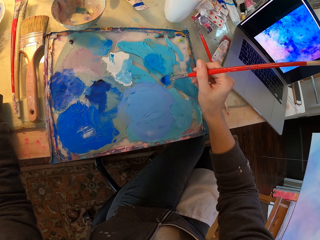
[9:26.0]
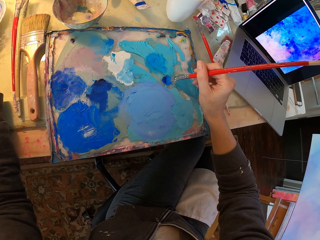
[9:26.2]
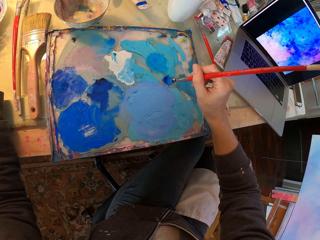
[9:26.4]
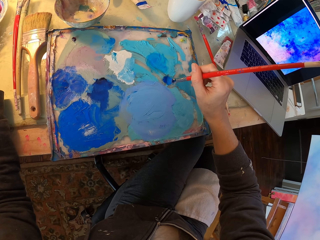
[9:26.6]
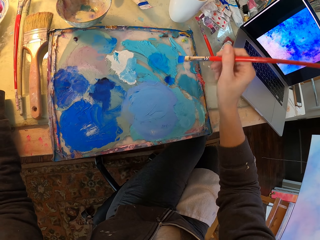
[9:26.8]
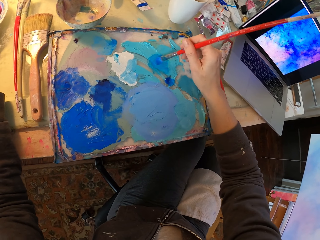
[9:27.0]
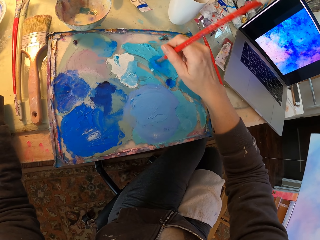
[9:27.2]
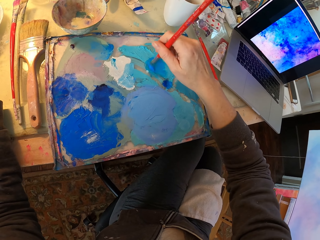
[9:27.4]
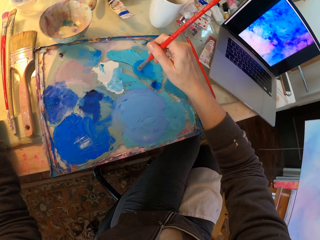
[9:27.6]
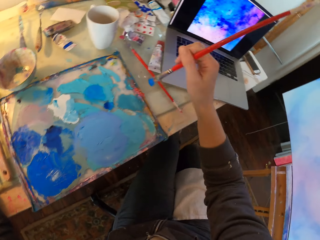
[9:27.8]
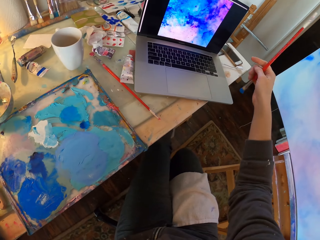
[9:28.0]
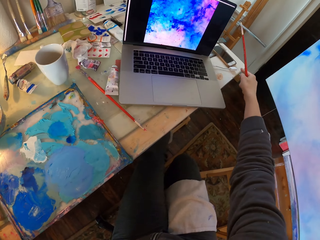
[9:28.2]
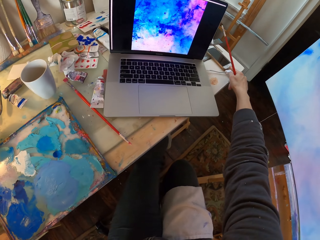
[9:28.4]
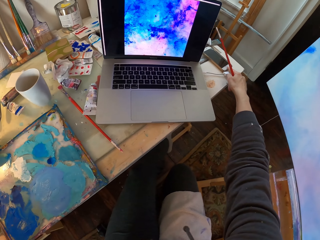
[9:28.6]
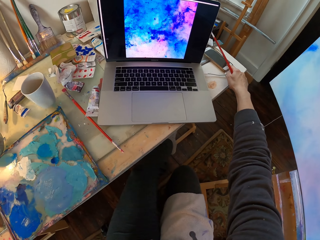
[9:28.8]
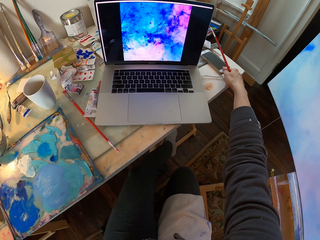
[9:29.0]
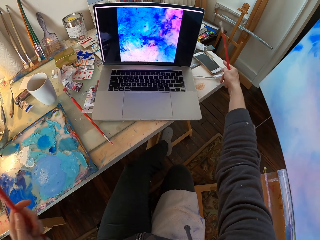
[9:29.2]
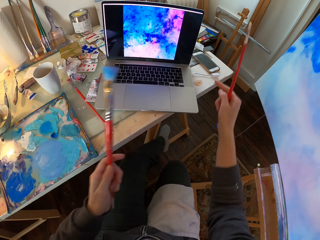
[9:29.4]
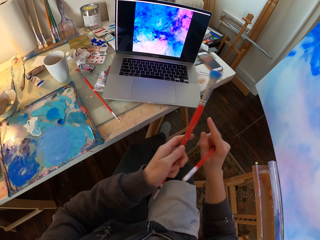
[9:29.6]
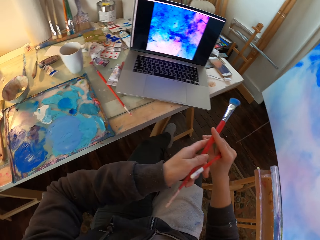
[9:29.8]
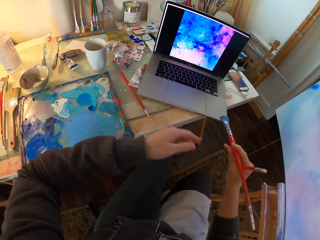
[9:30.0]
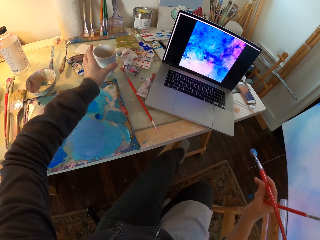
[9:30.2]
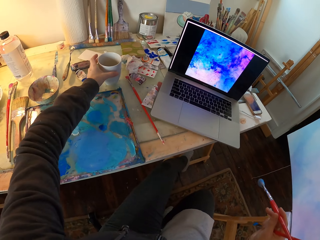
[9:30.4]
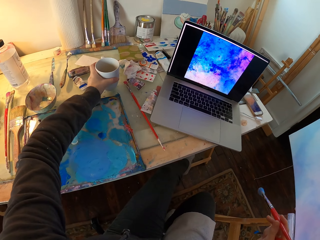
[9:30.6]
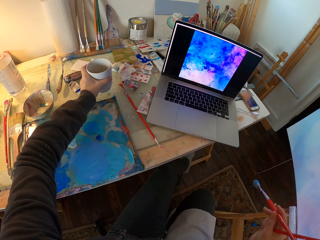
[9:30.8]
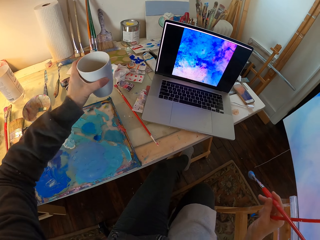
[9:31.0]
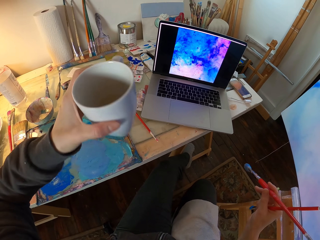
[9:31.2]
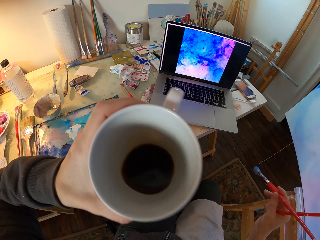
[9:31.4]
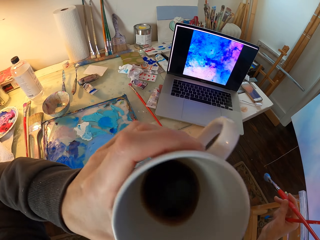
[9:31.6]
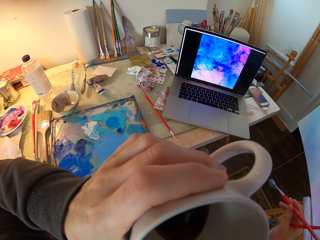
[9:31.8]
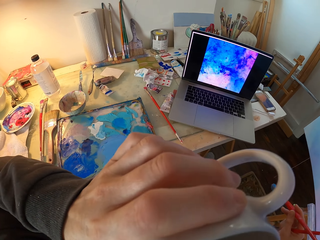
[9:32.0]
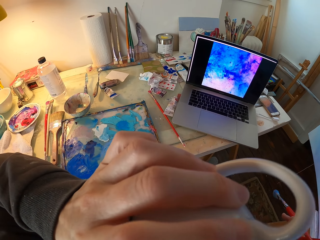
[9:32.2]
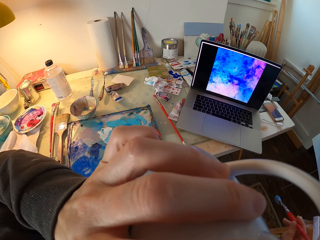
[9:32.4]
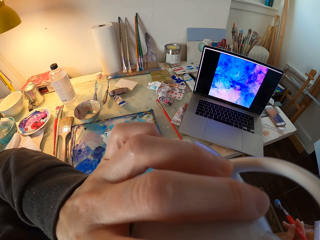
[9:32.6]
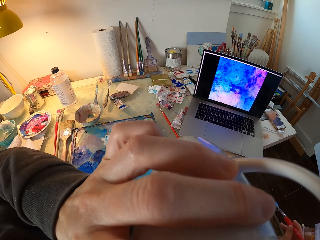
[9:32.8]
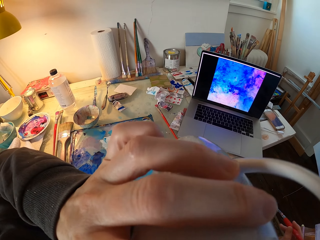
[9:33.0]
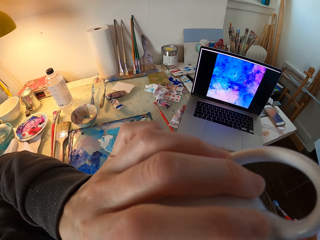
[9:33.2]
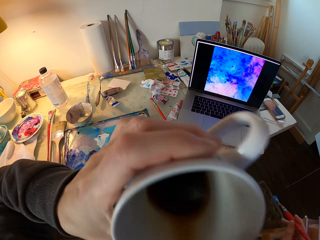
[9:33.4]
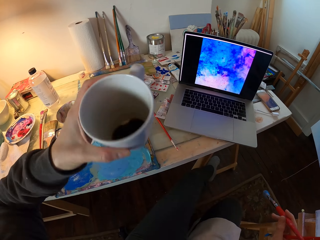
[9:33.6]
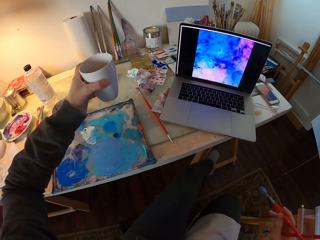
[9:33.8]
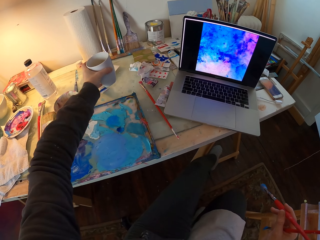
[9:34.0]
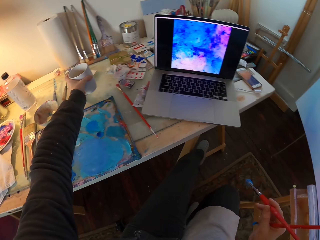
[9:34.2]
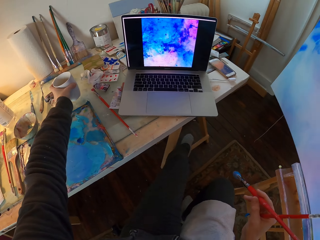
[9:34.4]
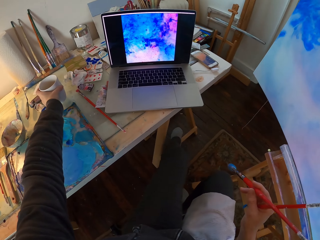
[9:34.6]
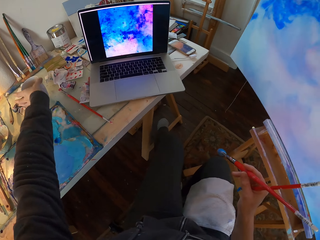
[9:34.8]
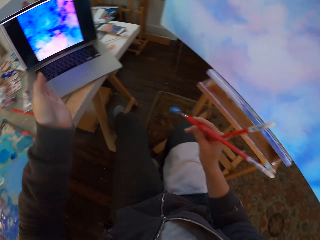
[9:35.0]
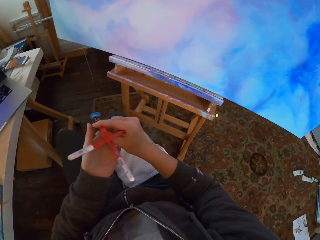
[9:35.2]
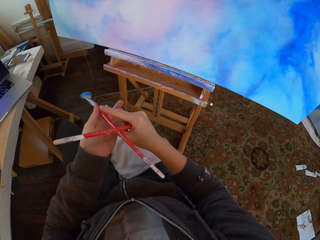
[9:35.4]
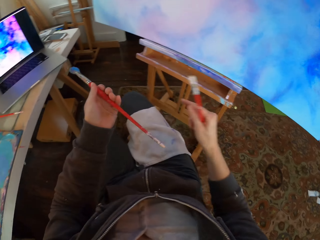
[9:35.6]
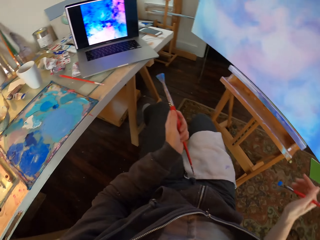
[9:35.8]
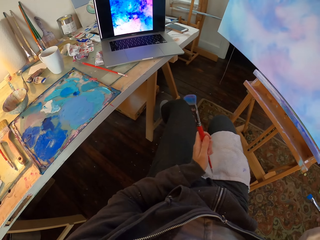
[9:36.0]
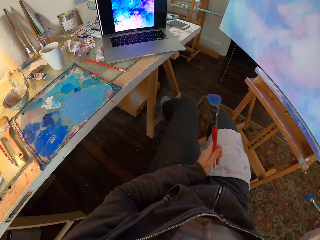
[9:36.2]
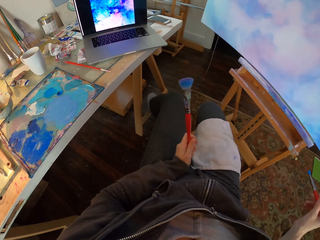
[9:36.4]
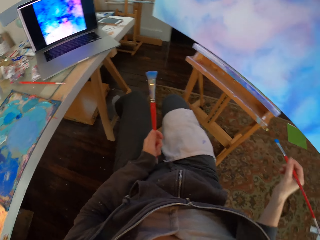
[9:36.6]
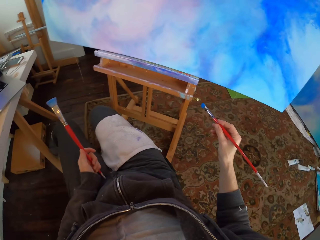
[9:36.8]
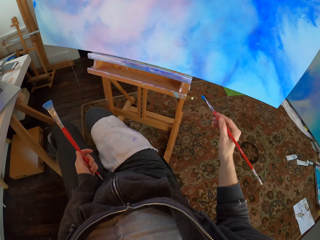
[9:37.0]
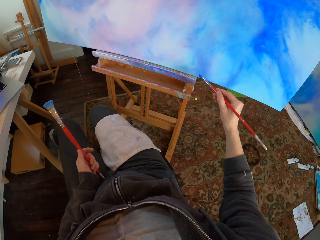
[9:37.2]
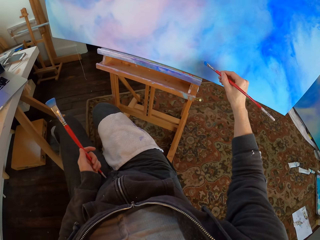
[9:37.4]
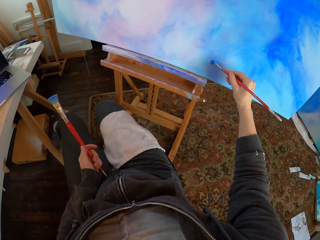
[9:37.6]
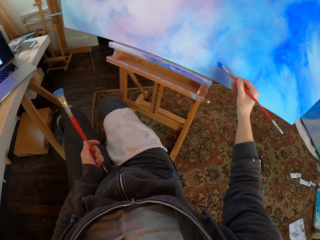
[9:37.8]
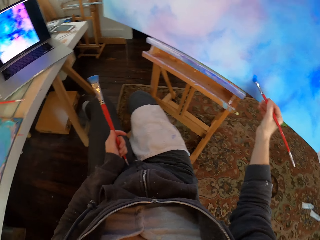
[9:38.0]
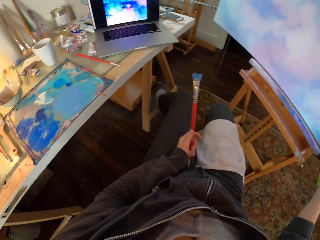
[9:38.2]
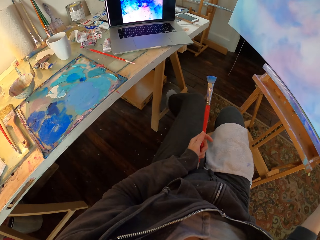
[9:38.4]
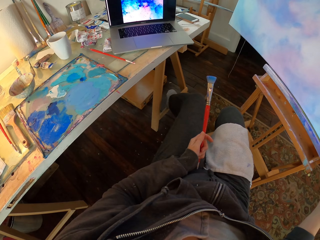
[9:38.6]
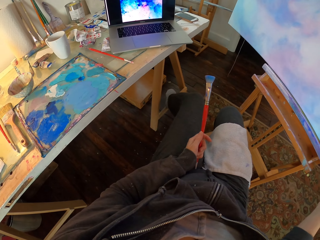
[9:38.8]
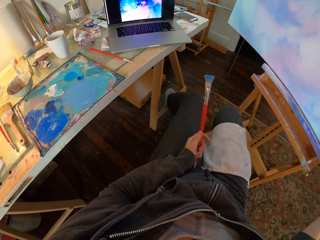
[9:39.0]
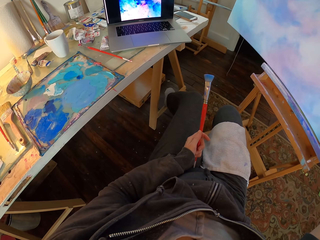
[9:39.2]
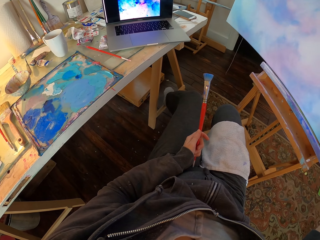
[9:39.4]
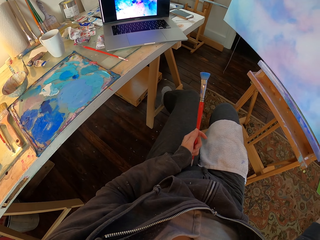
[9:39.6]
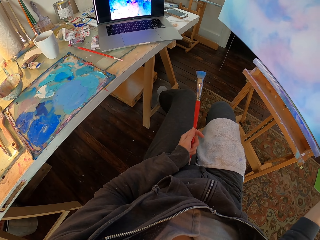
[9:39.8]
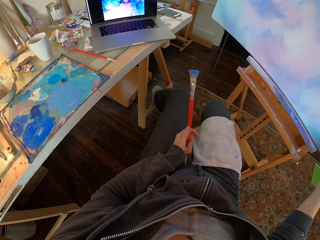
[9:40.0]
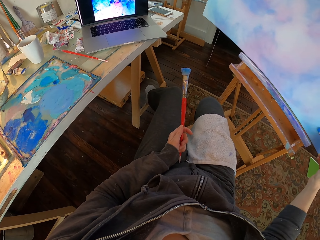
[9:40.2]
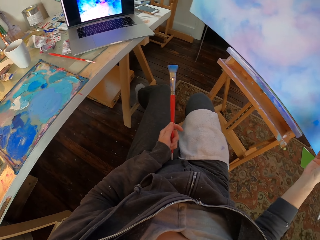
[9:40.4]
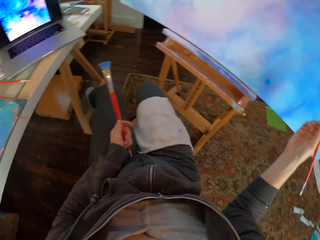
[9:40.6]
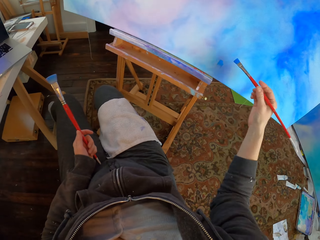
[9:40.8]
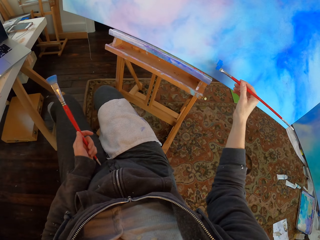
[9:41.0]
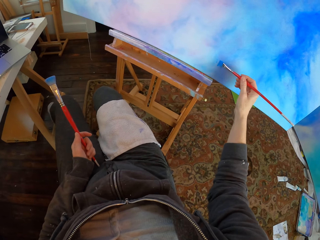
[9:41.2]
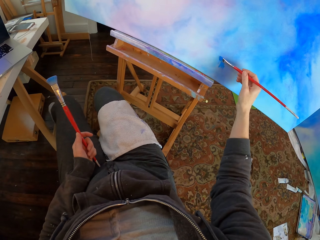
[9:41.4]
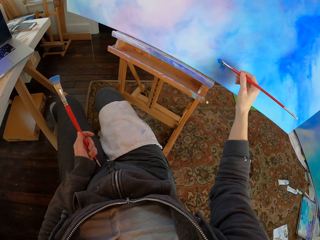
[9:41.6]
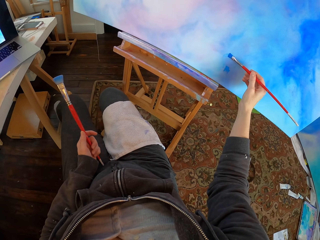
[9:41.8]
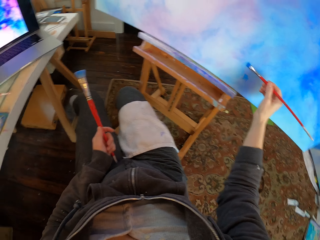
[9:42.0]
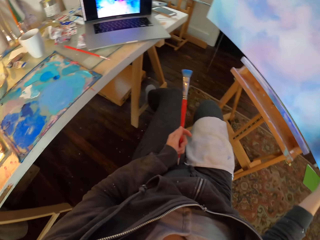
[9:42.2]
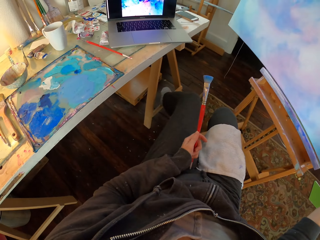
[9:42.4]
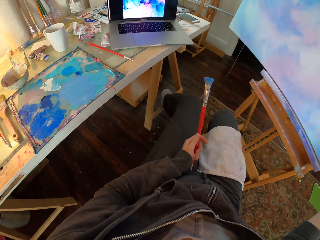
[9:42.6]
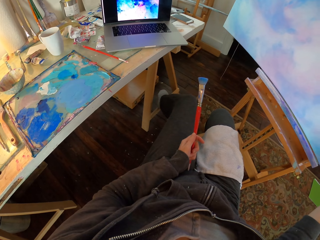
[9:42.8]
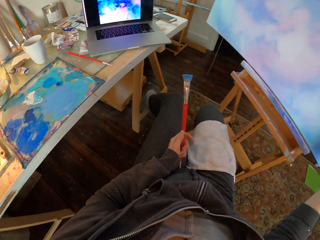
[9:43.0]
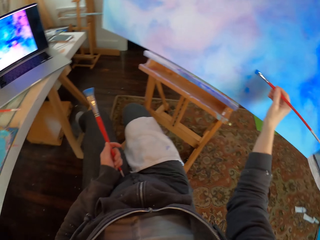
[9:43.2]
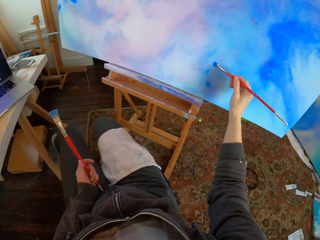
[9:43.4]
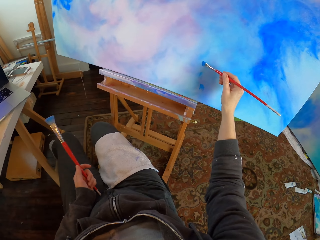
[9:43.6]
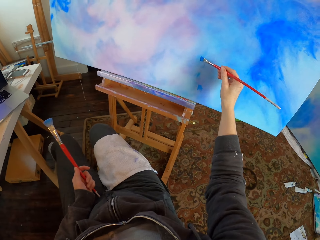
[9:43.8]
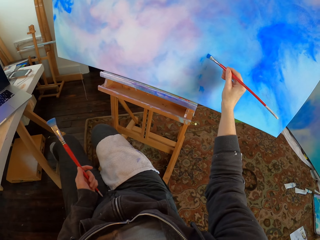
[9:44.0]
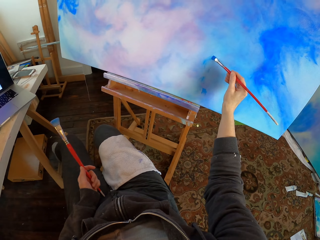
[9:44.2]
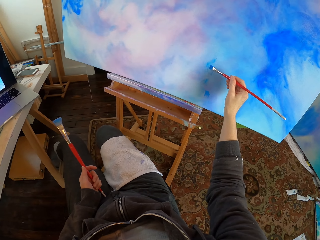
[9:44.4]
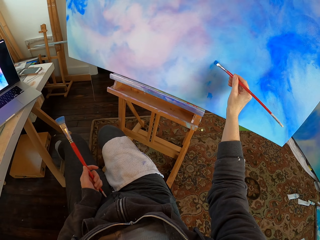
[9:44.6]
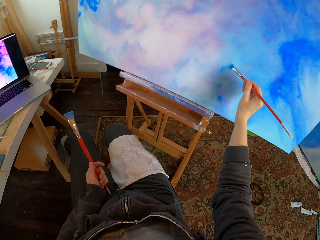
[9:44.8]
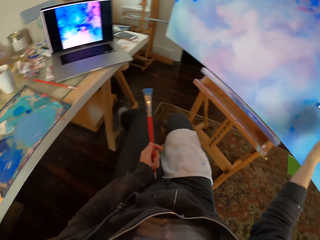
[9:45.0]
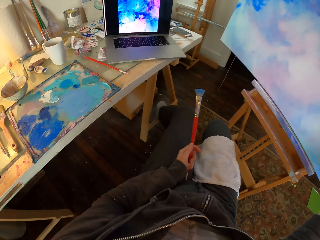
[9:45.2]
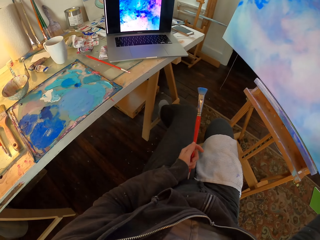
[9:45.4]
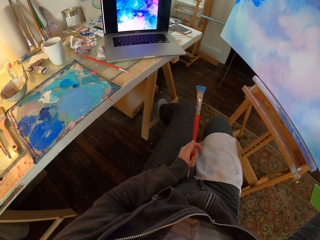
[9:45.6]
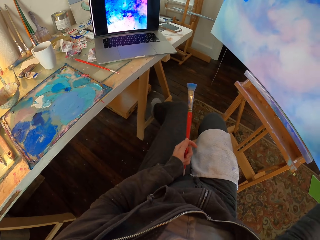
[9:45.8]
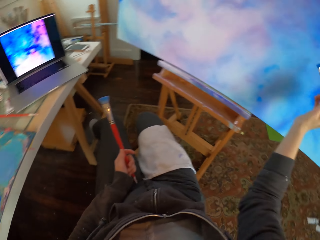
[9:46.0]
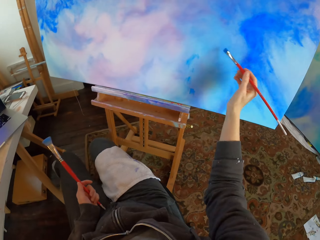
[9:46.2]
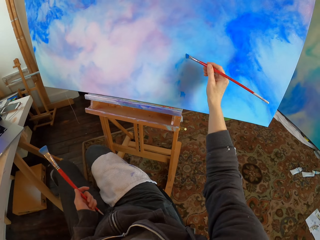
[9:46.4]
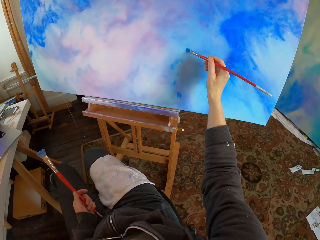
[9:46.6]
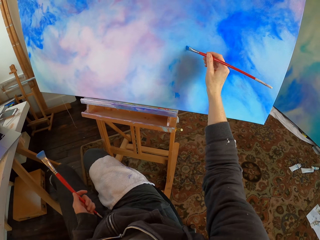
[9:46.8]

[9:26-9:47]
The camera wearer presses his phone on the table. He puts the painting brush to the other hand. He picks up a mug and holds the mug. He drinks from the mug. He puts the mug on the table. He places the other brush to the left hand. He paints the board using a paint brush.
